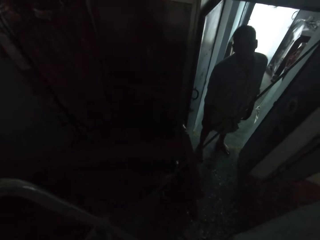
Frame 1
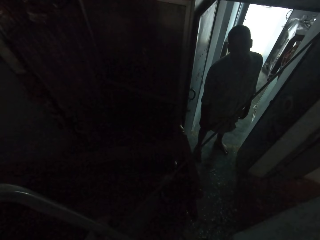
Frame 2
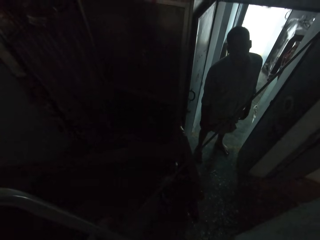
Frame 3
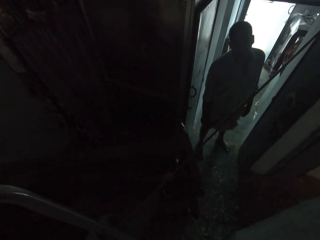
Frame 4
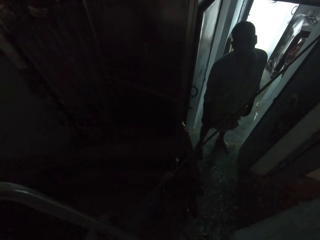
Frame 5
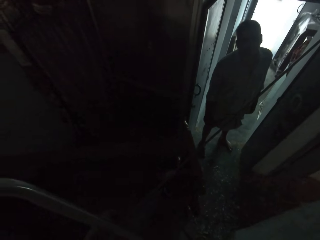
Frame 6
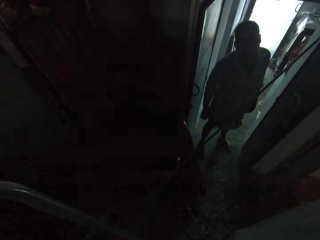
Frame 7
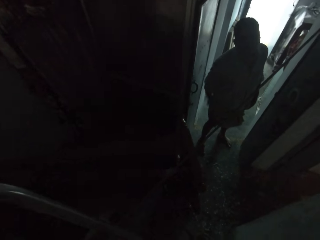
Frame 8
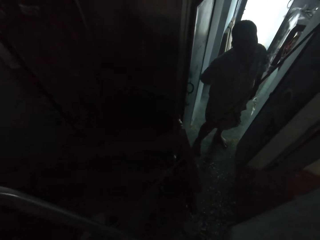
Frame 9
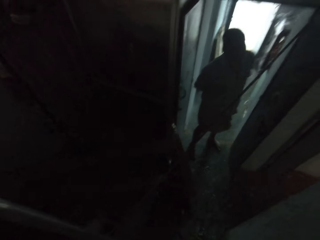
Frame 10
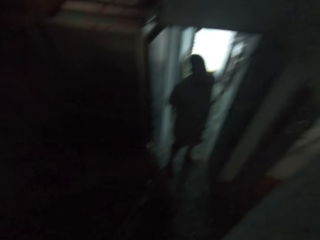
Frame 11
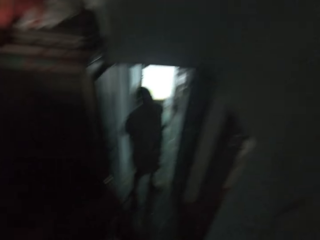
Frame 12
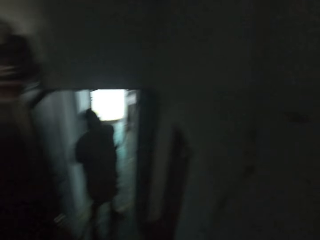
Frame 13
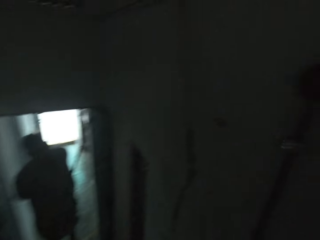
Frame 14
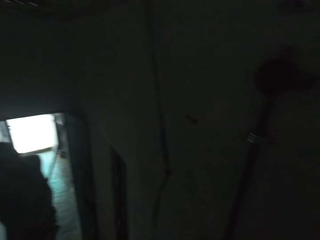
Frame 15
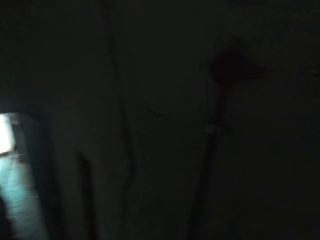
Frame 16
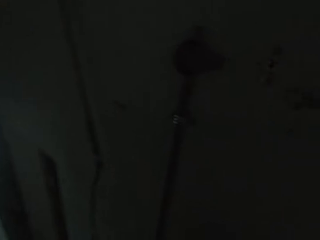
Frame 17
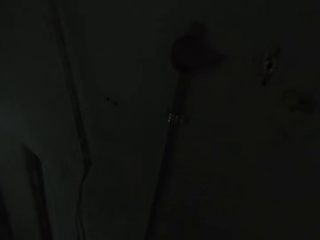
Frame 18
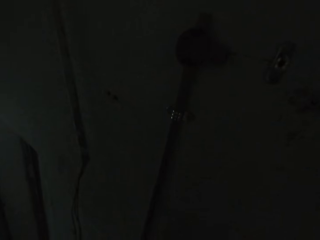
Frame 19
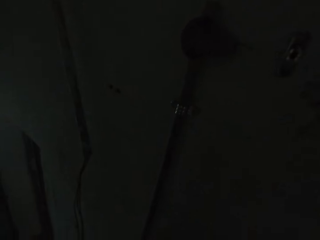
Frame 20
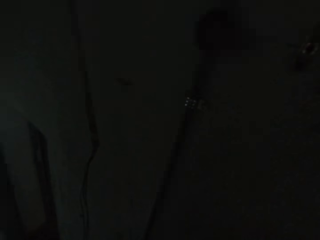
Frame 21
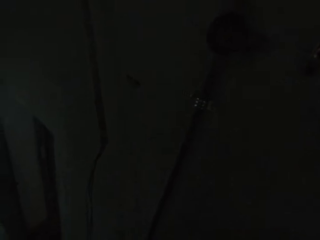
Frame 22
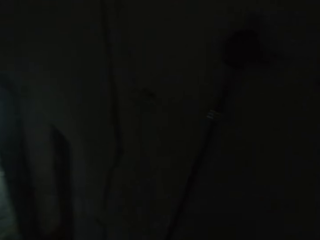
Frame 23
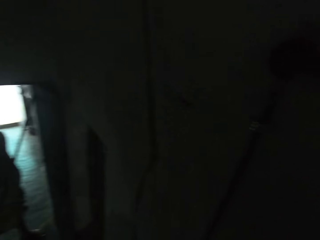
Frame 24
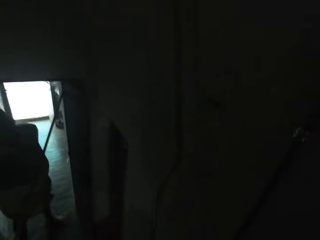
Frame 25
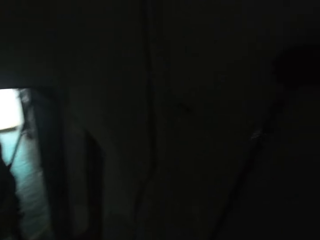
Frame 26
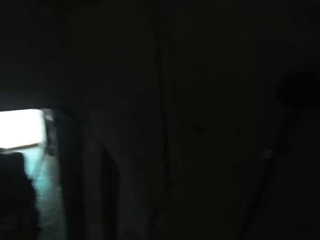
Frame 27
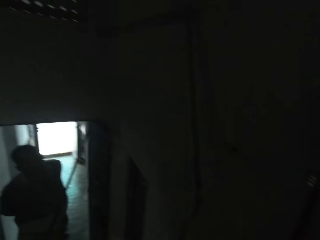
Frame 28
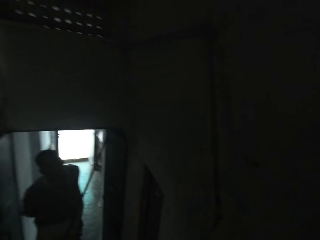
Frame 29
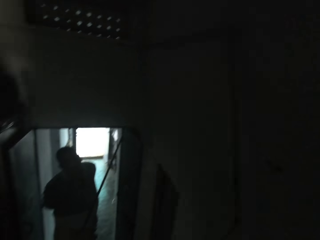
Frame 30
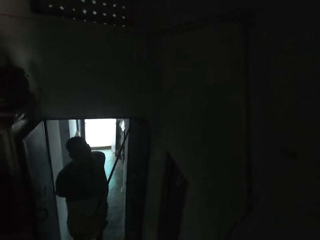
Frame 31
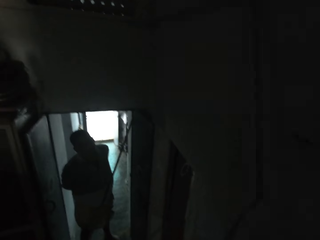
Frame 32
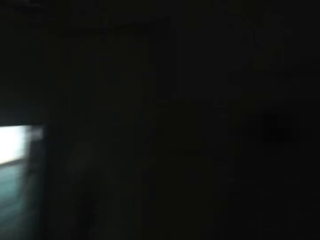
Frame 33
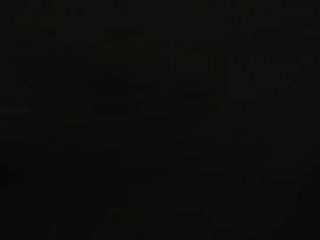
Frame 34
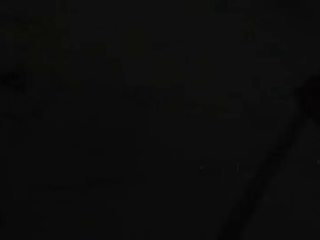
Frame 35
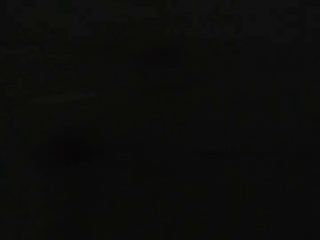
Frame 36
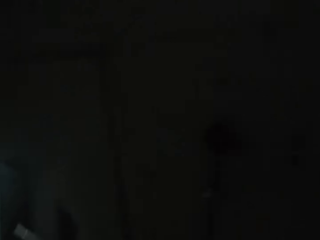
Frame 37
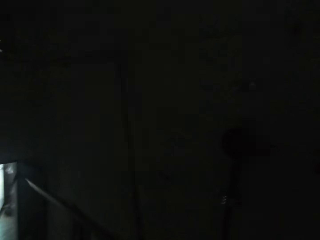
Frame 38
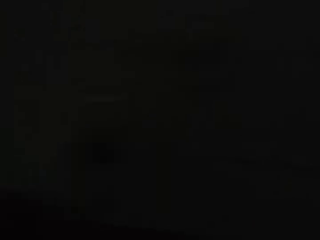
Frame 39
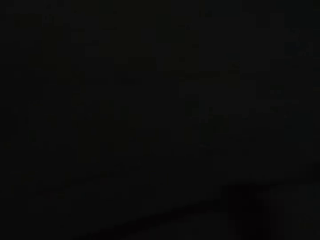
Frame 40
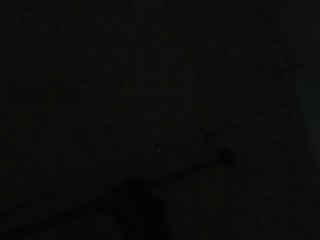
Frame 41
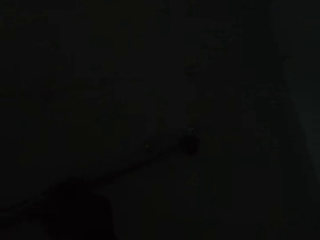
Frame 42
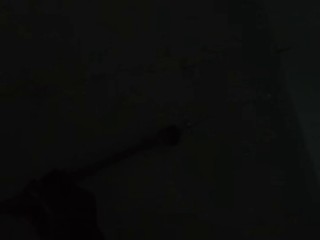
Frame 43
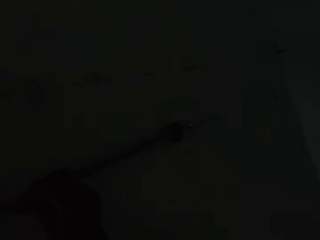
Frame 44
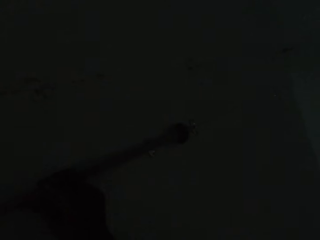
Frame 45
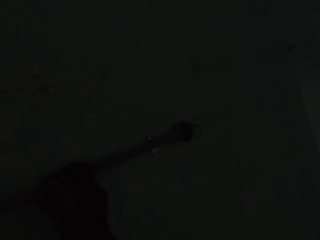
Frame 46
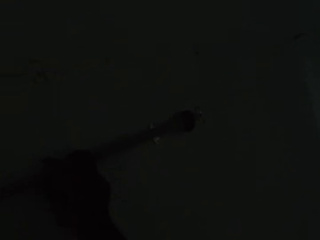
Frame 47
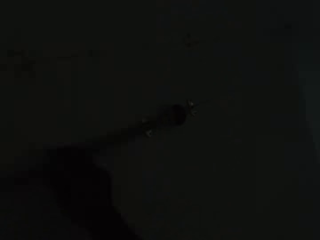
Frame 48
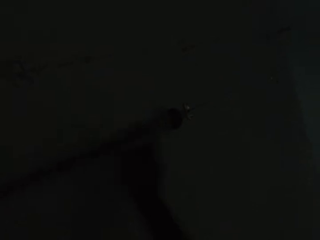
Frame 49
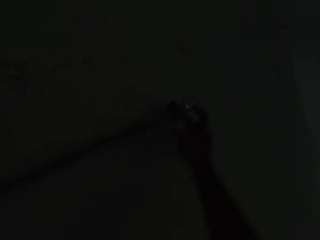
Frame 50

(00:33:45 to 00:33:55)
A man looks around. The camera wearer looks around.

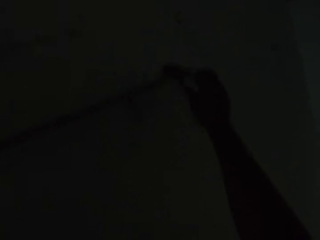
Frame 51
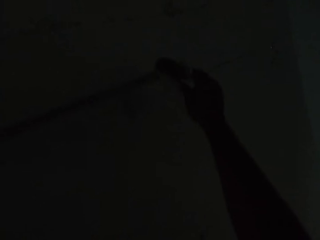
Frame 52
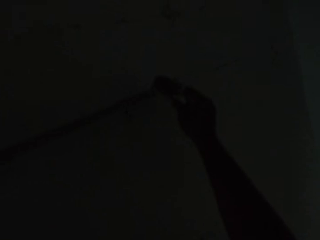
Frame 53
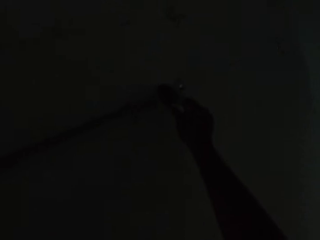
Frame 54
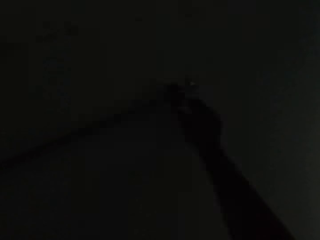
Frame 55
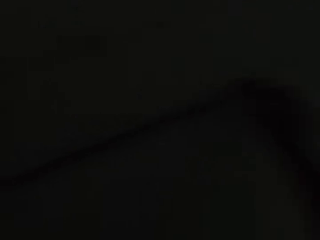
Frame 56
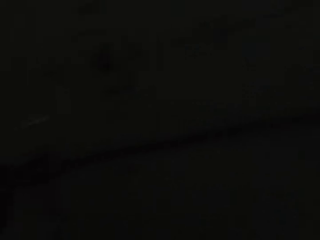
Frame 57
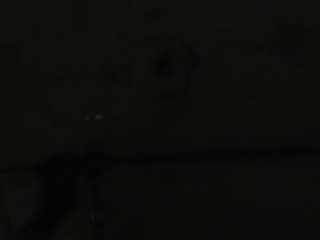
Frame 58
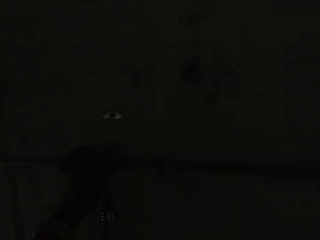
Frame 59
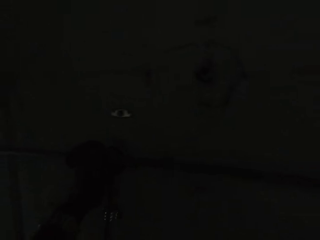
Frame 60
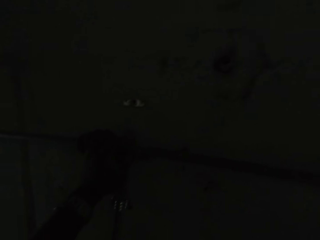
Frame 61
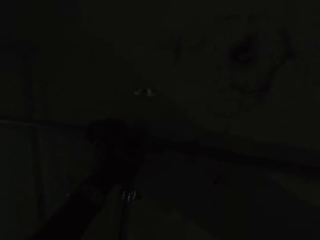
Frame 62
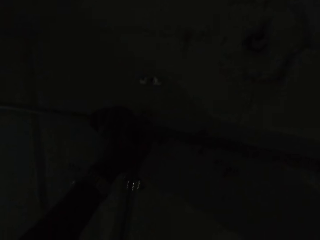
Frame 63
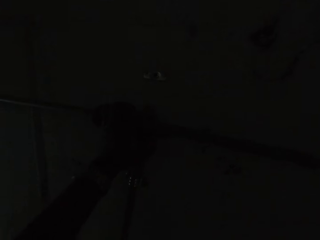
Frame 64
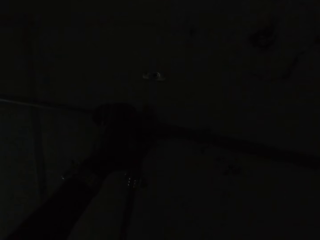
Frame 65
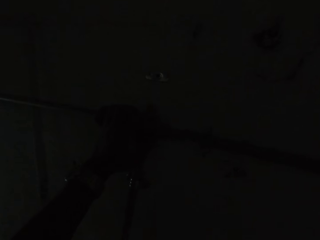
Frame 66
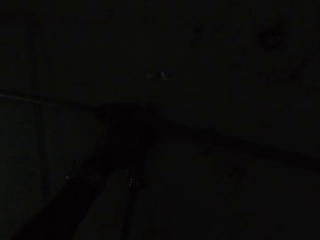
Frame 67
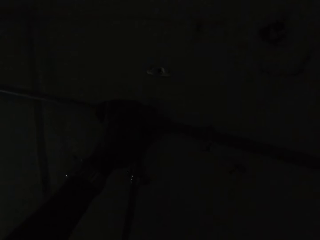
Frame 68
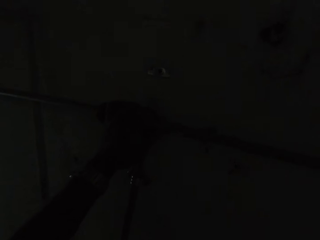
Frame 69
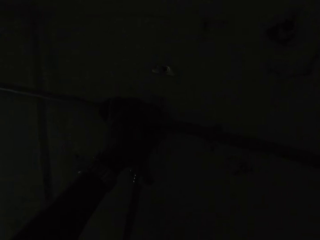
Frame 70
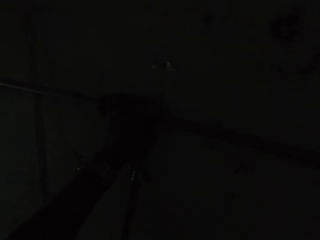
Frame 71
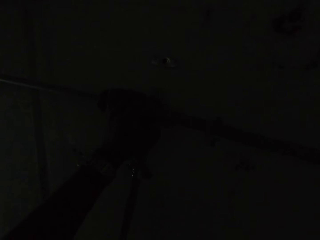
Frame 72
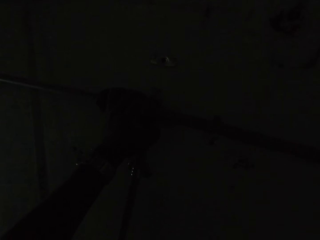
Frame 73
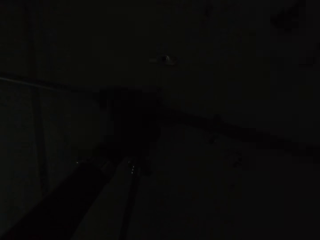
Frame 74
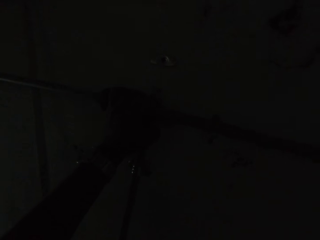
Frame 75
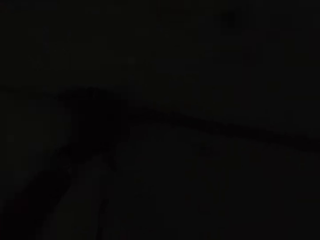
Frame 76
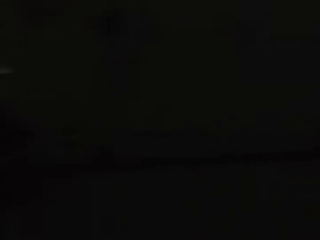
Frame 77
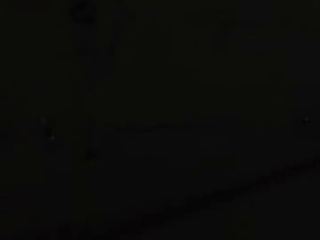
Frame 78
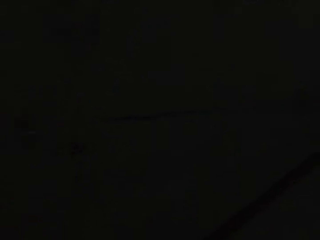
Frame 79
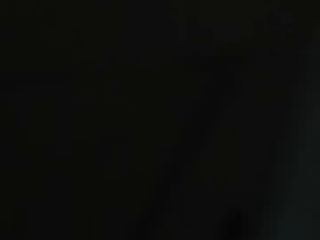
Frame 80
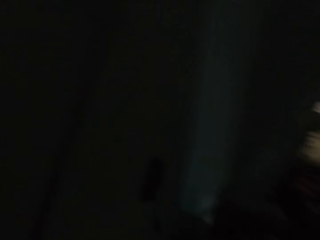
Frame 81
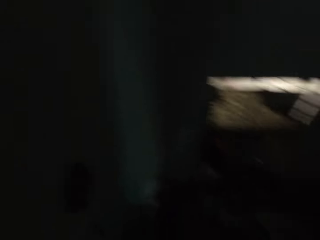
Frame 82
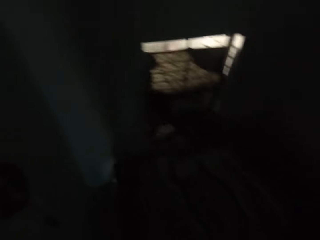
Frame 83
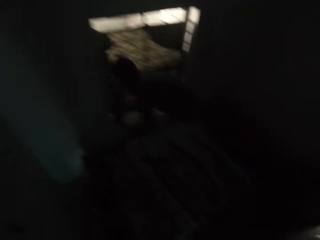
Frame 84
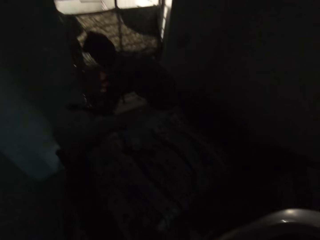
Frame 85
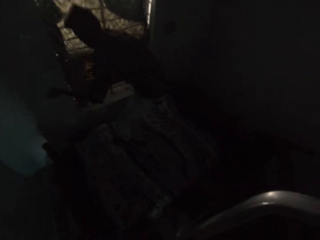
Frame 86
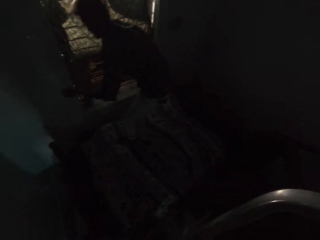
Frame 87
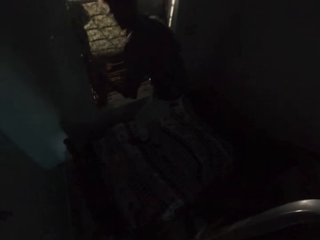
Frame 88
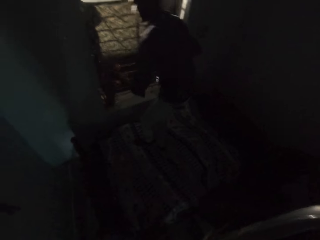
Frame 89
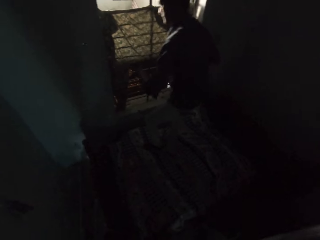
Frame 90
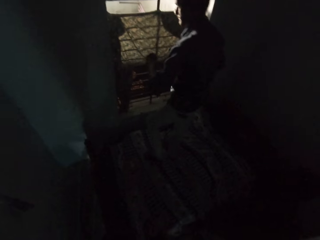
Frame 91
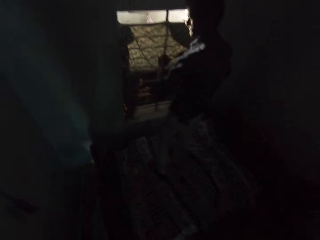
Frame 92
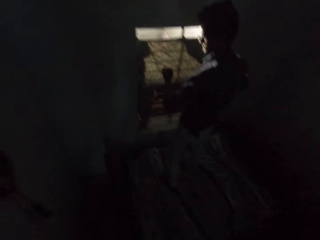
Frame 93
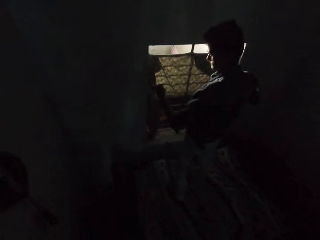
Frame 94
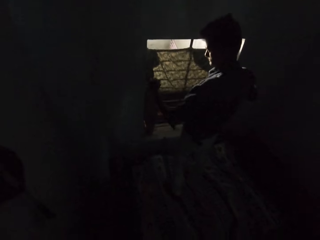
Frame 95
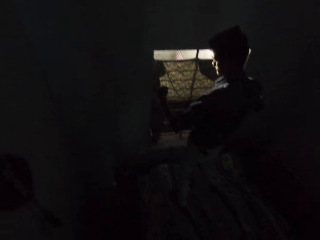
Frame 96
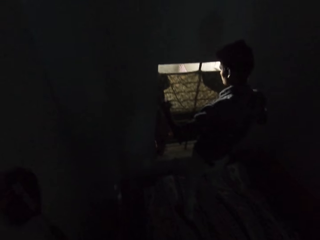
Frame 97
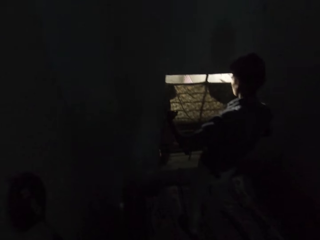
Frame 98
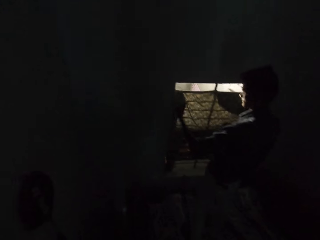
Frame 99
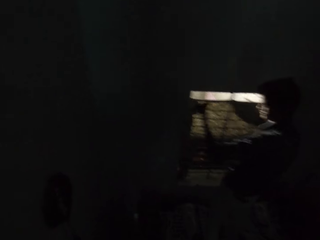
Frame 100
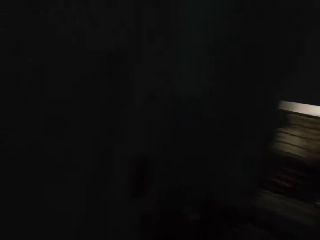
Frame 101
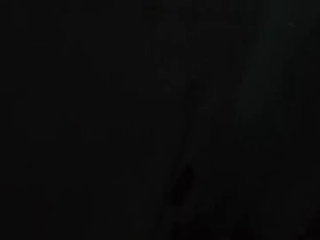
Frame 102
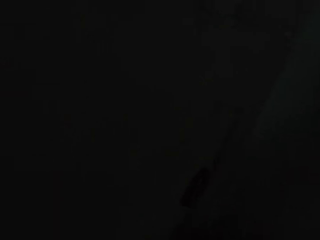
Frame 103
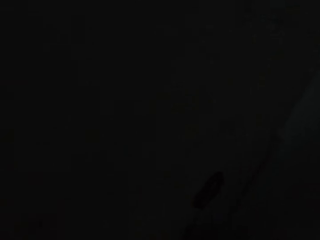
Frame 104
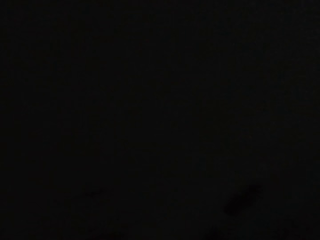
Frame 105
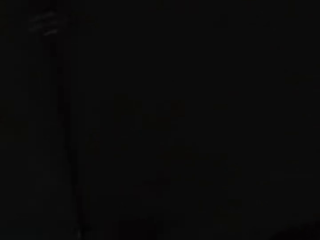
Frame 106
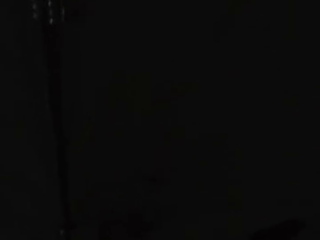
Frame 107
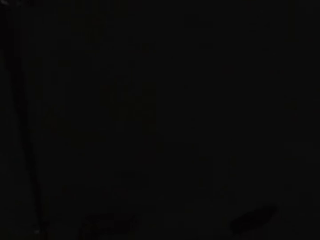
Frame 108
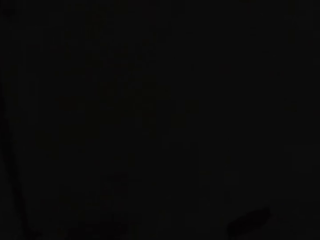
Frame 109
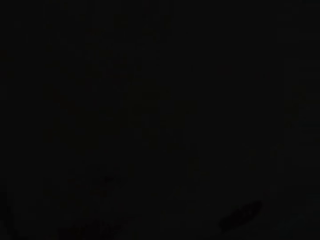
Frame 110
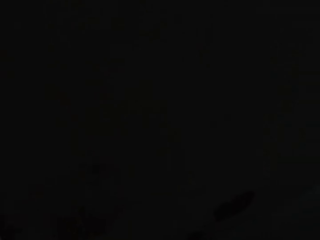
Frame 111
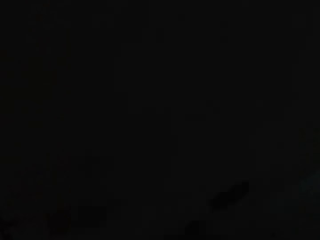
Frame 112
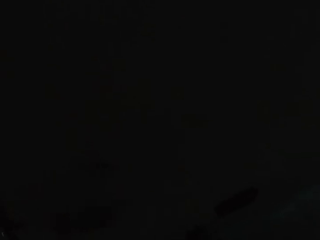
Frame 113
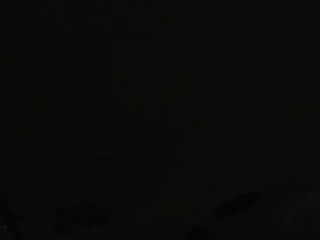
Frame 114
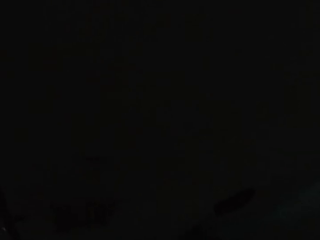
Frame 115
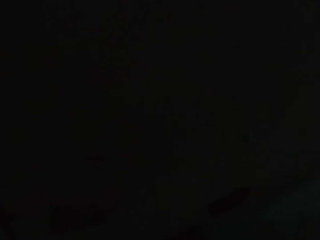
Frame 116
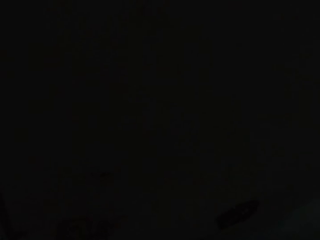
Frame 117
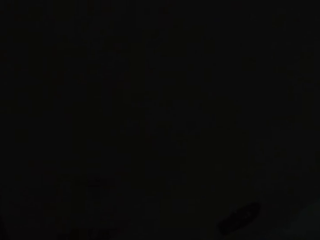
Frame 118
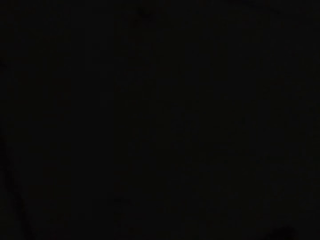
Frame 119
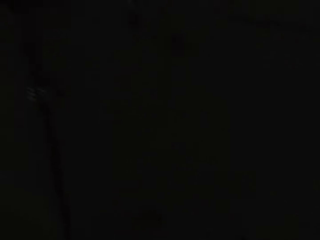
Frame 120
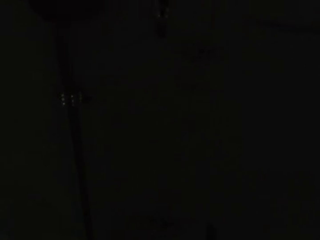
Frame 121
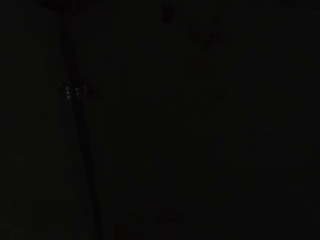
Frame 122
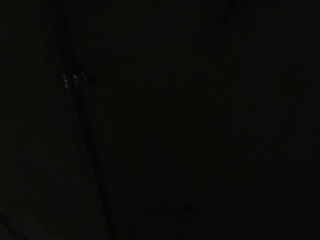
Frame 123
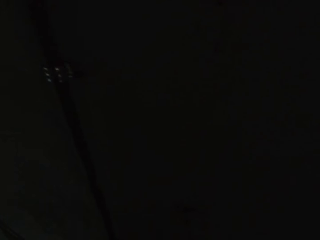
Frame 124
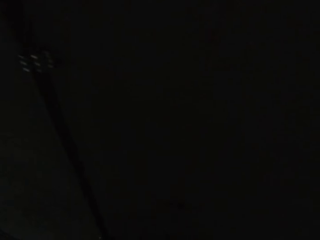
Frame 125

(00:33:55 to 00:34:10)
The camera wearer moves the hand. He fixes the hinge. He removes the pipe from the hooks on the wall with his hands. A man moves the hands. The camera wearer looks around. He cuts something.
